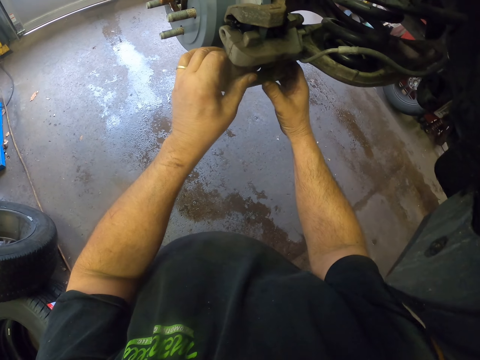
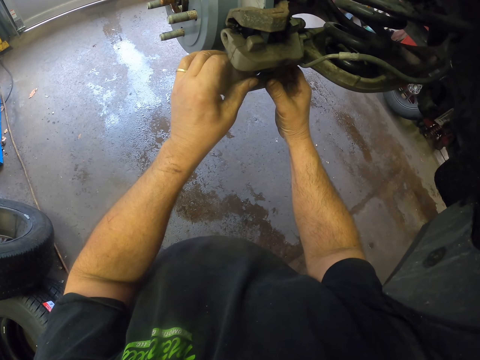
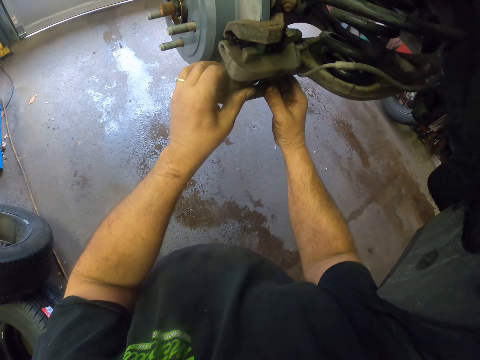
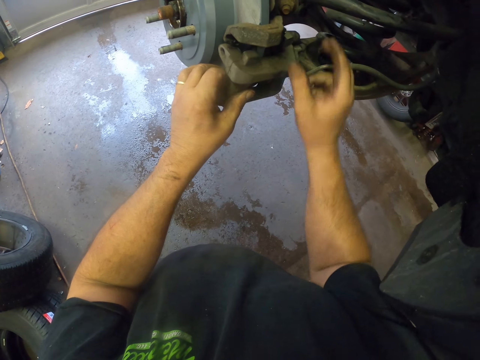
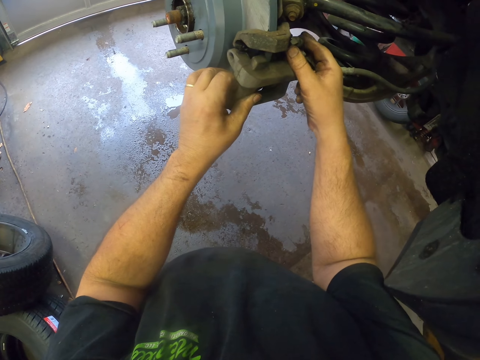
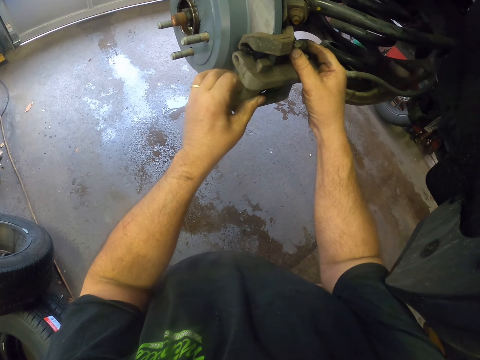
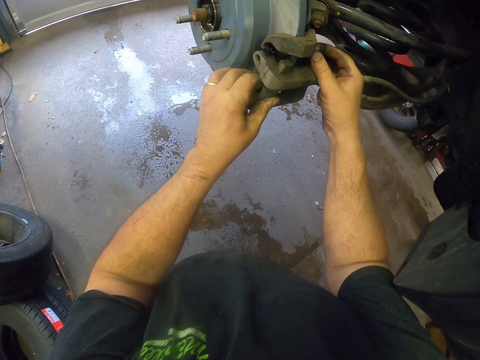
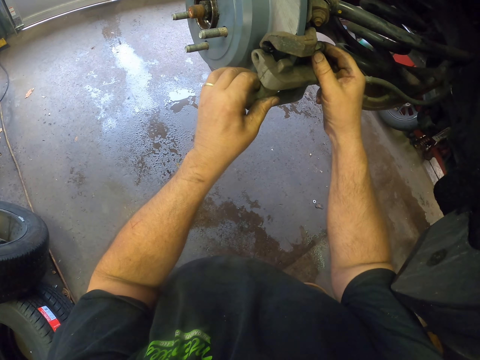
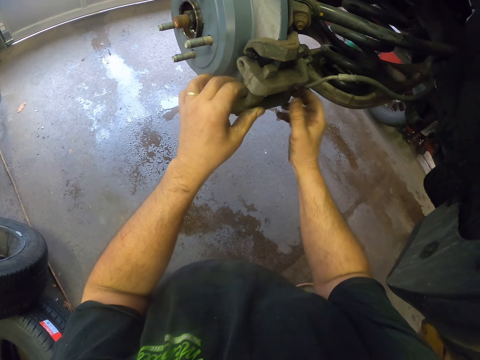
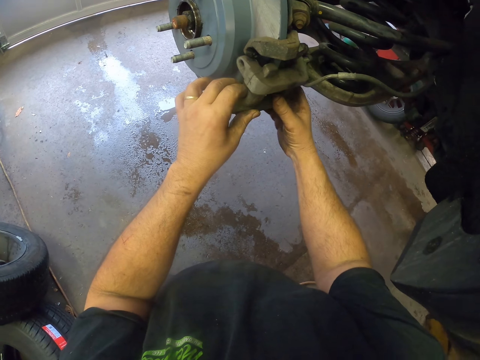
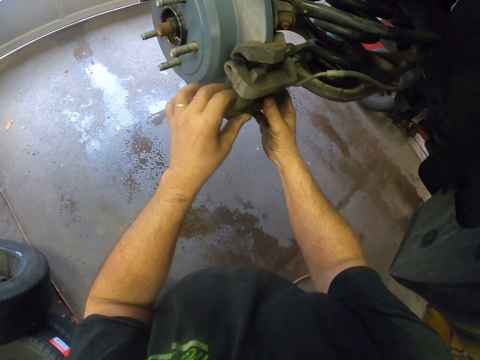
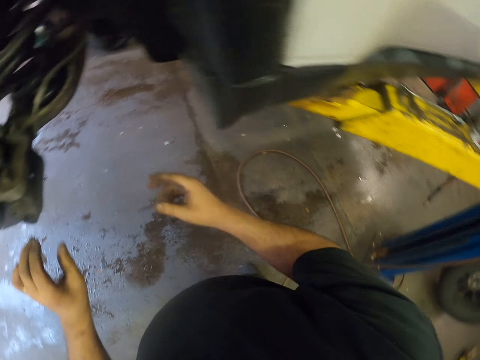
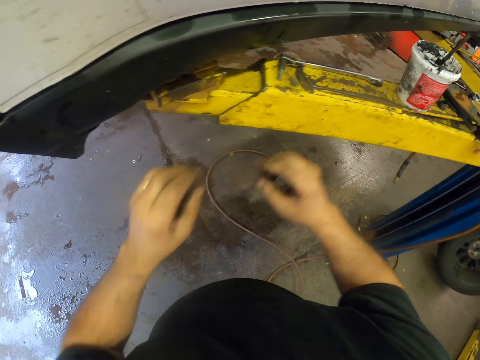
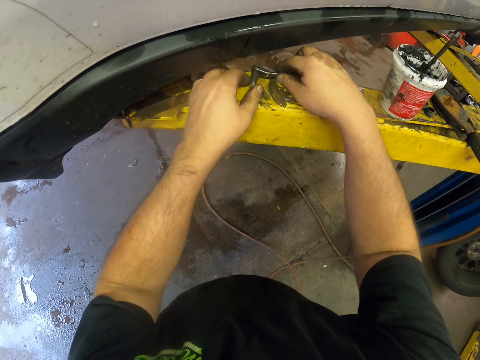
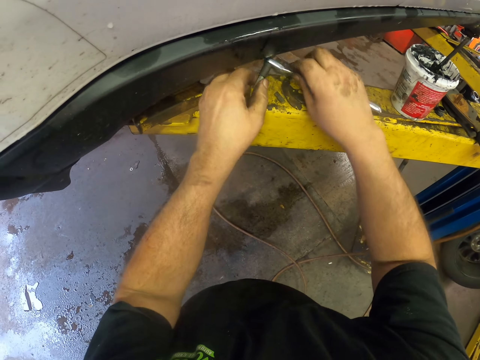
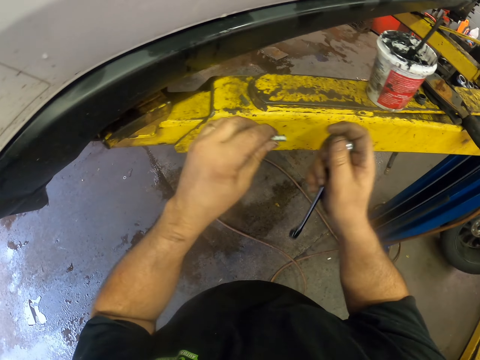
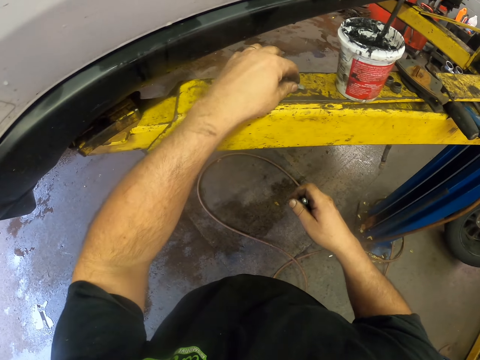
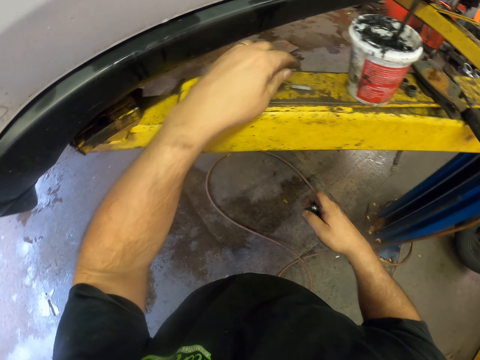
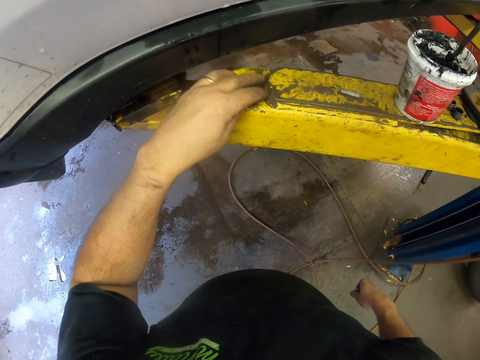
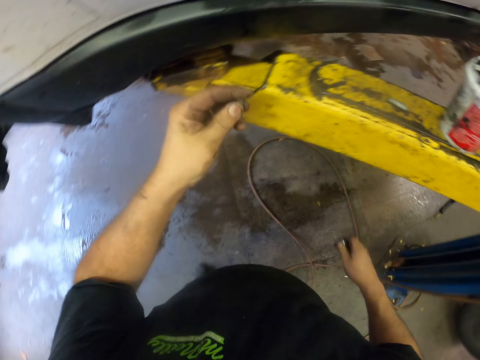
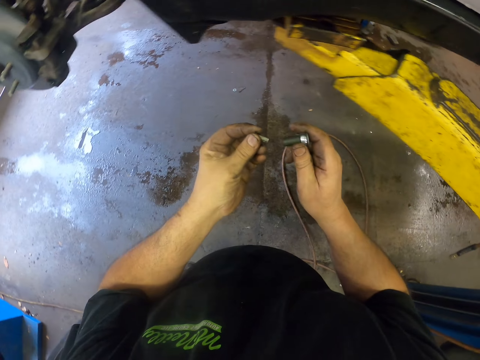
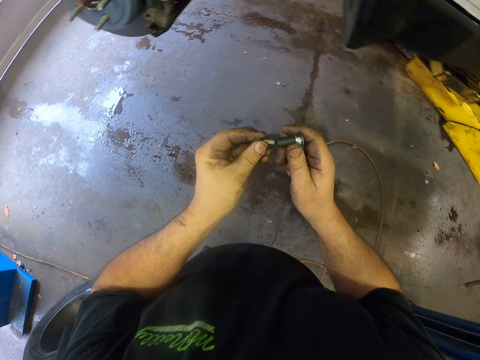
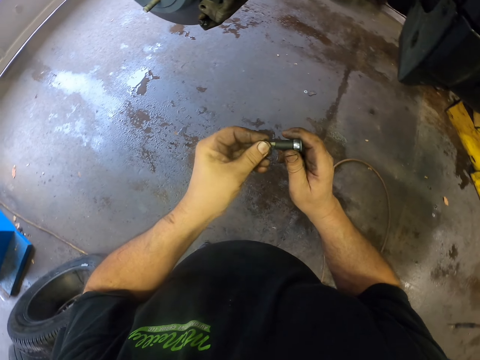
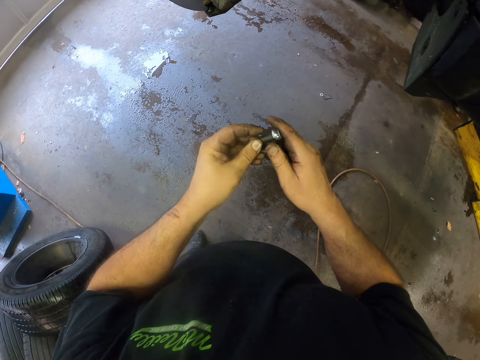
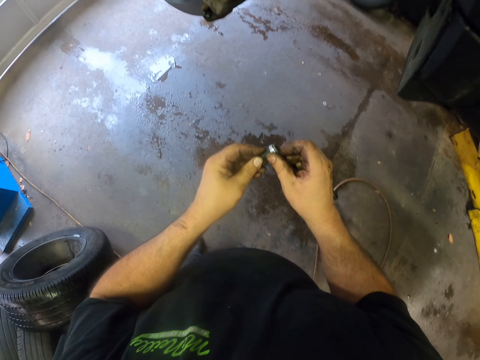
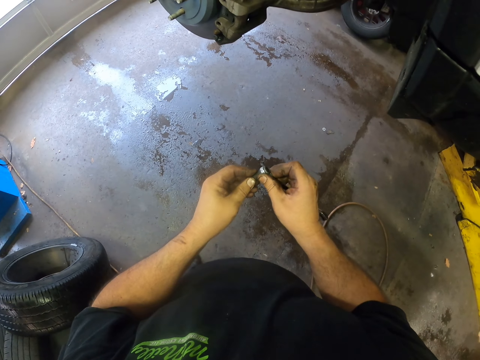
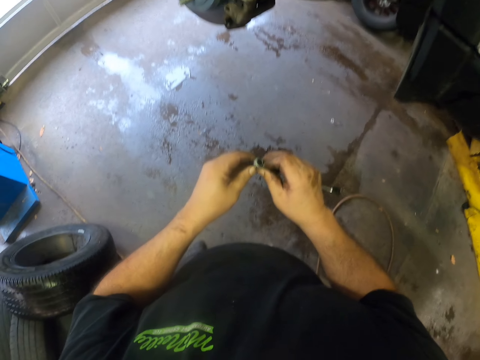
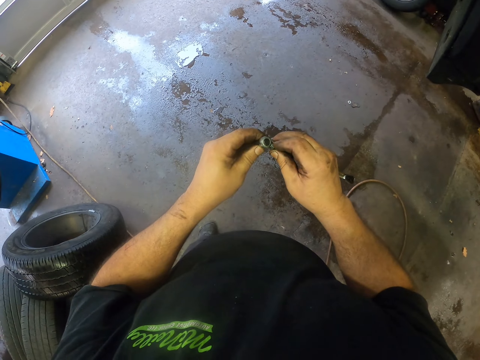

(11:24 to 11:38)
The camera wearer picks up the socket nut driver. They unfix the nut. They put the nut down. They pick up the nut. They fix the nut on the socket nut driver with a bolt.

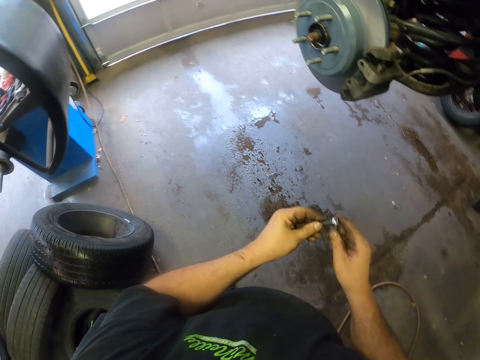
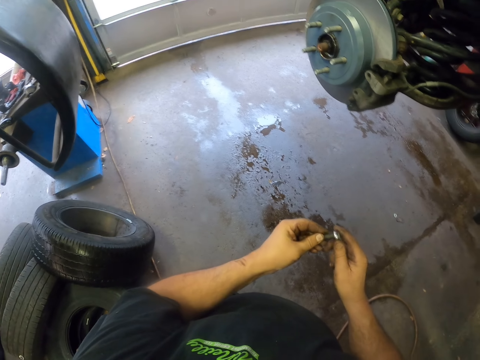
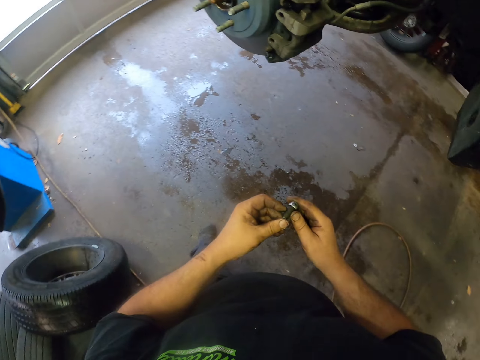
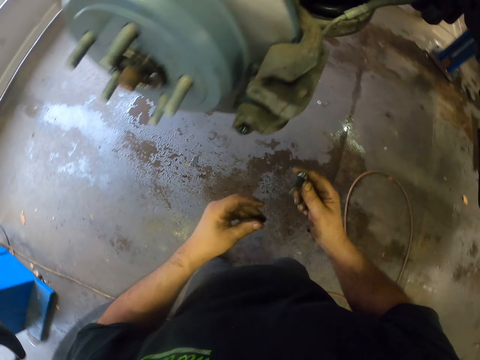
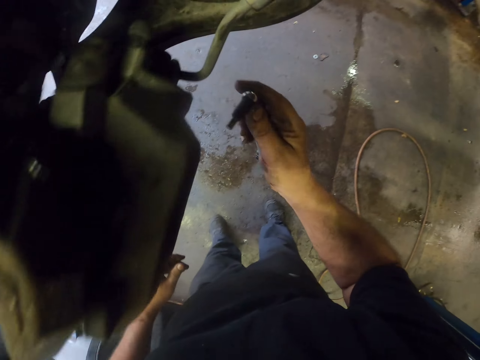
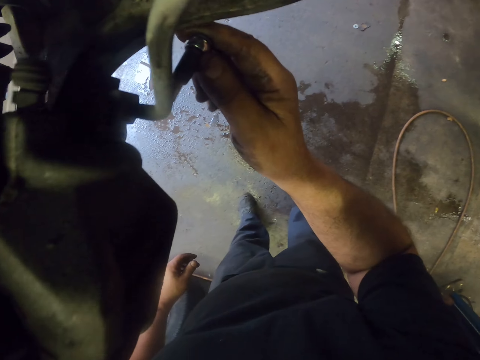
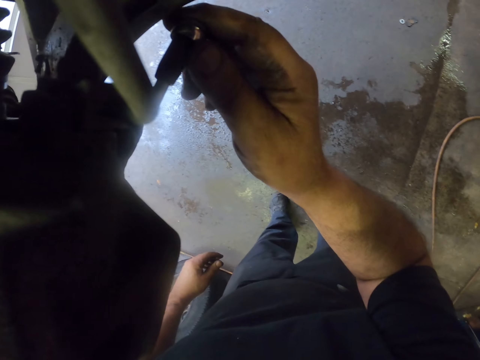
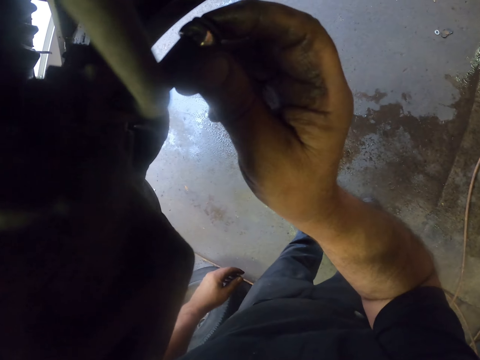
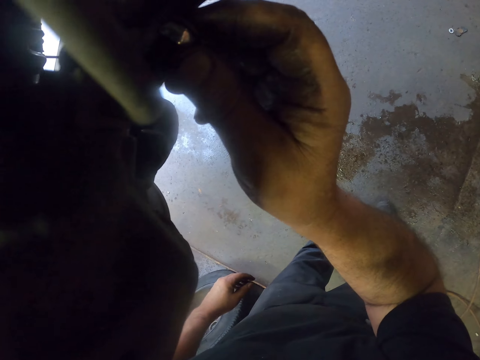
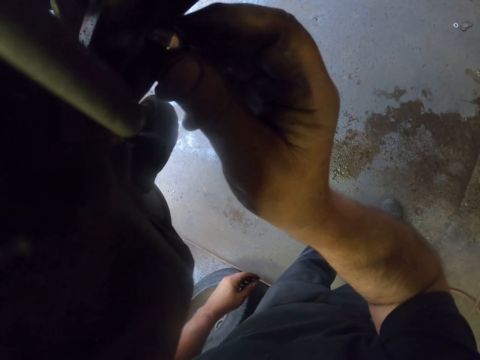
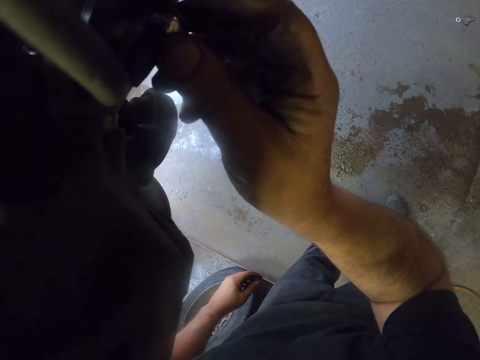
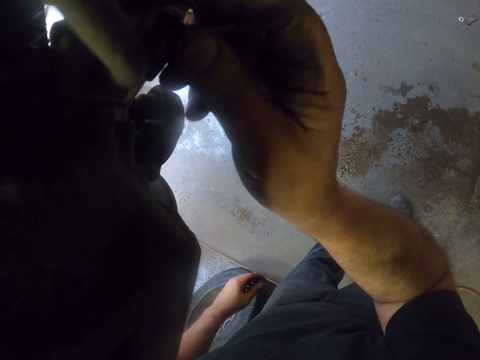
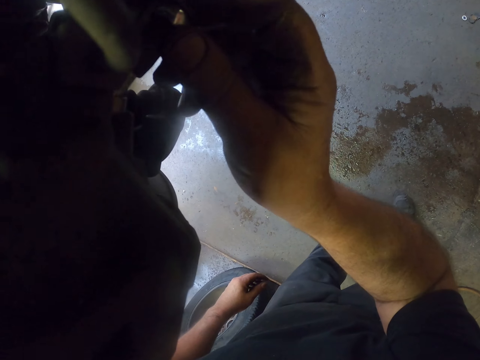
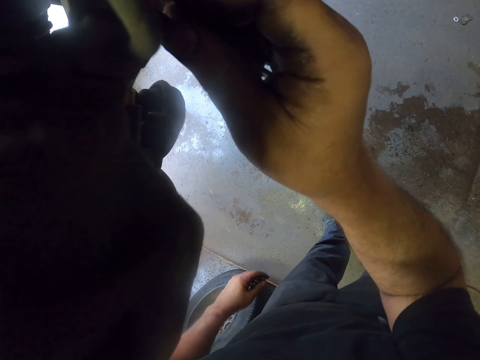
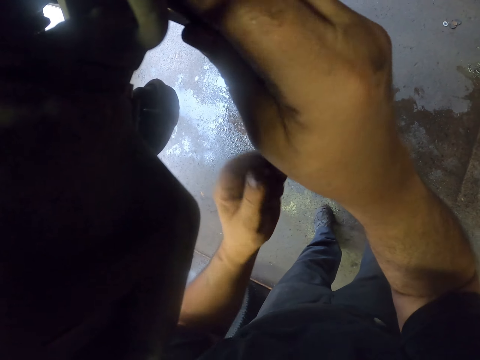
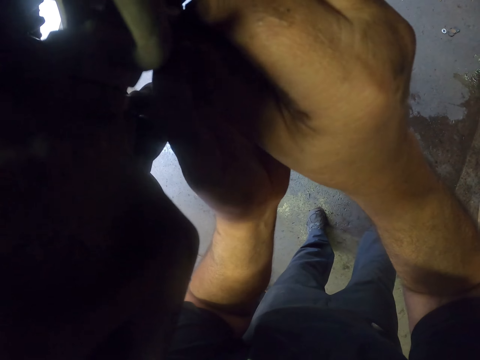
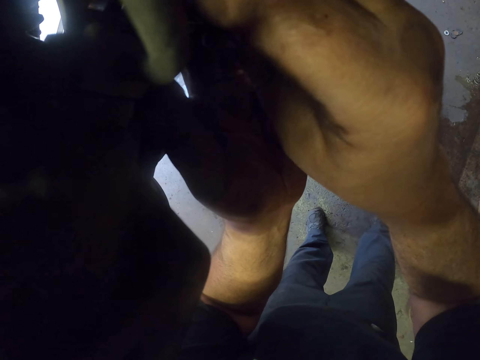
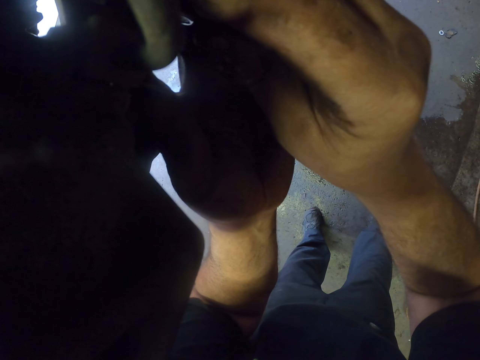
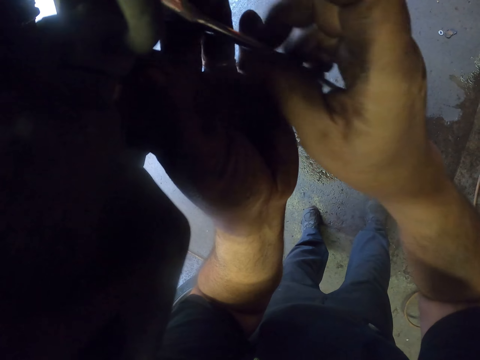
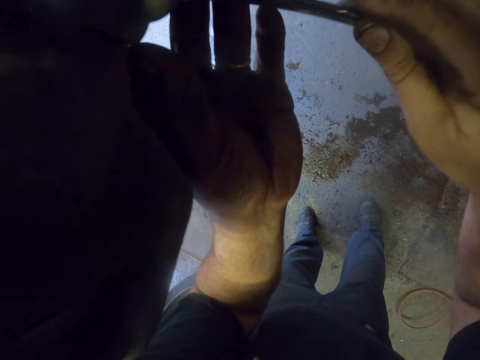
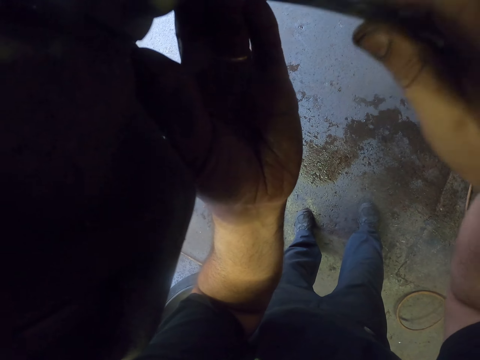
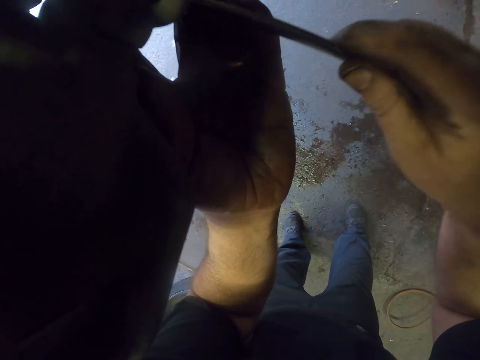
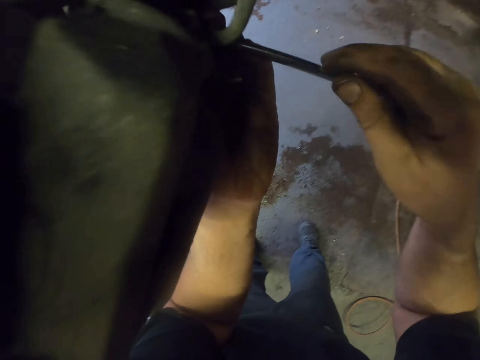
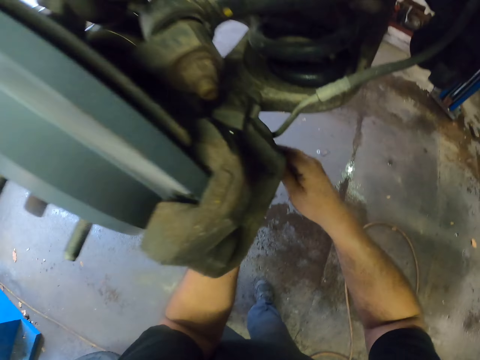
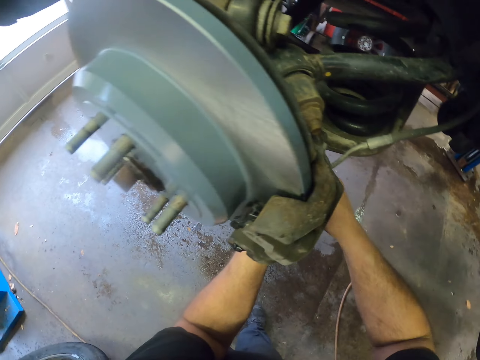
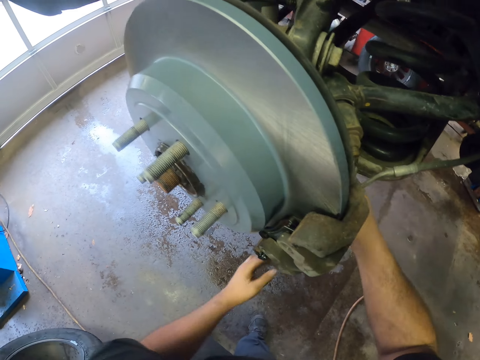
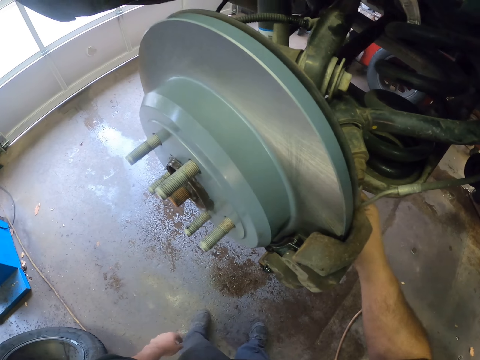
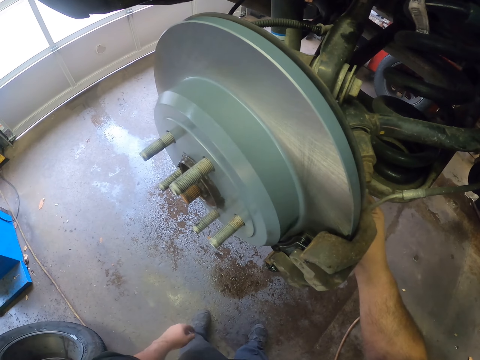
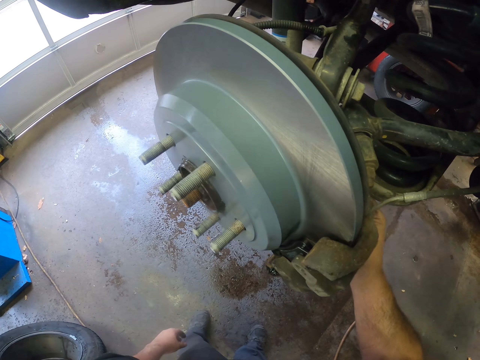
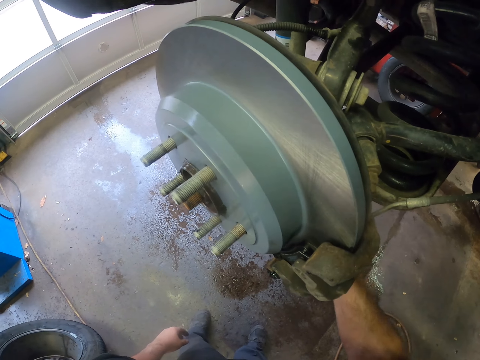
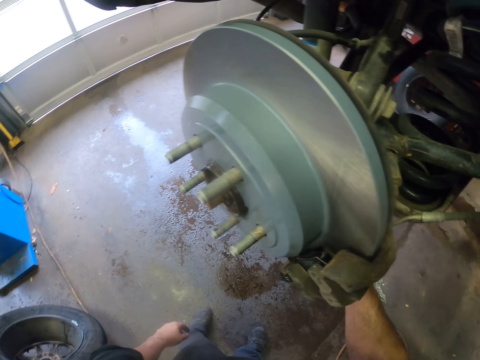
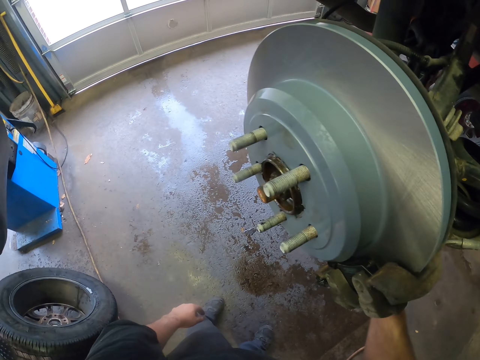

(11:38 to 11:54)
The camera wearer puts the socket nut driver to the nut on the wheel hub. They fix a bolt in the wheel using a spanner. They tighten the nut. They remove the hand from the socket nut driver.
